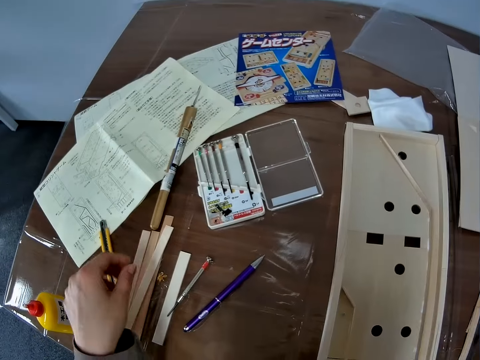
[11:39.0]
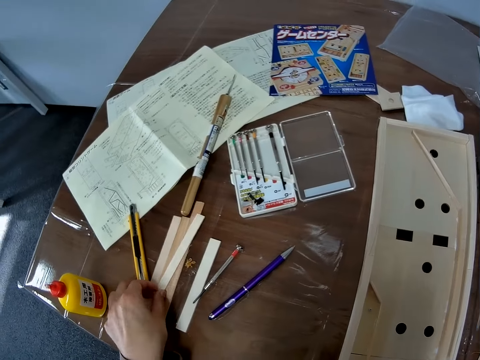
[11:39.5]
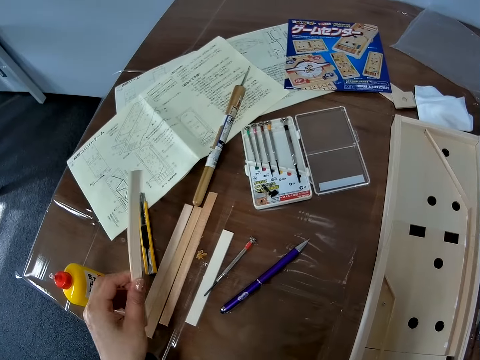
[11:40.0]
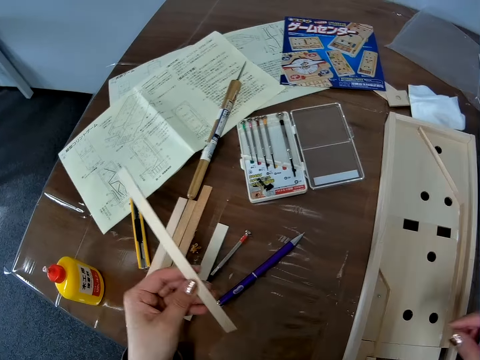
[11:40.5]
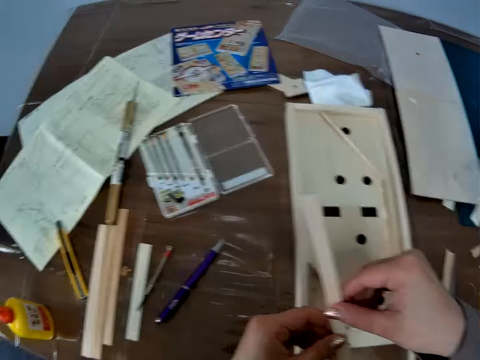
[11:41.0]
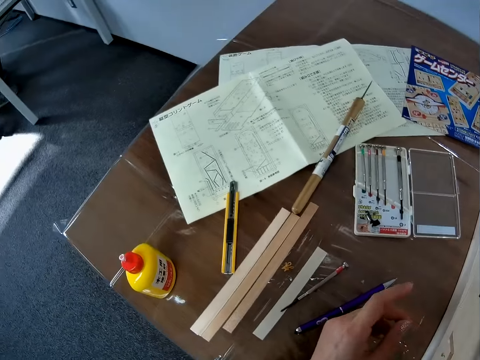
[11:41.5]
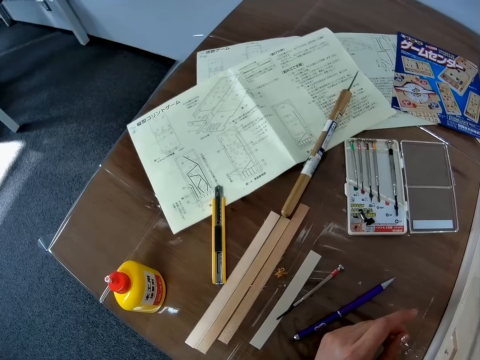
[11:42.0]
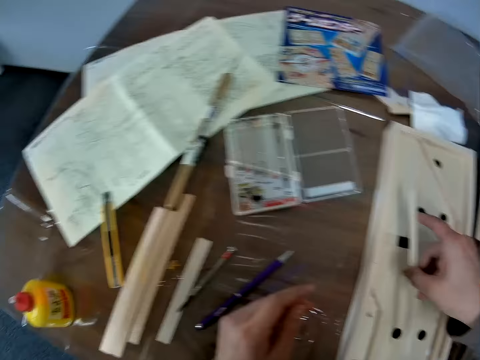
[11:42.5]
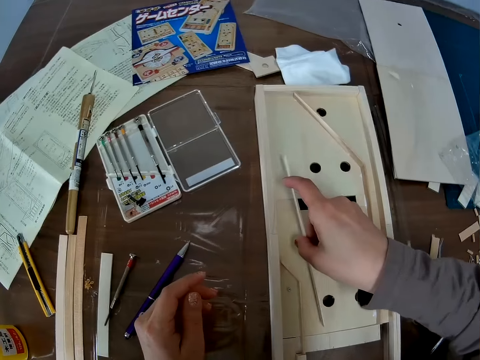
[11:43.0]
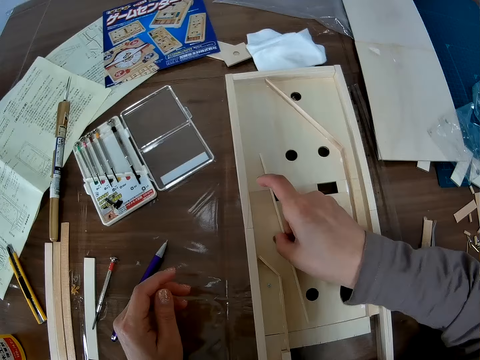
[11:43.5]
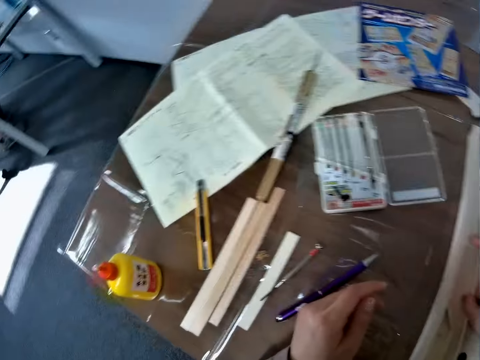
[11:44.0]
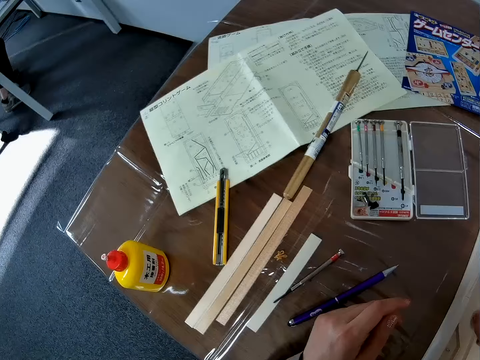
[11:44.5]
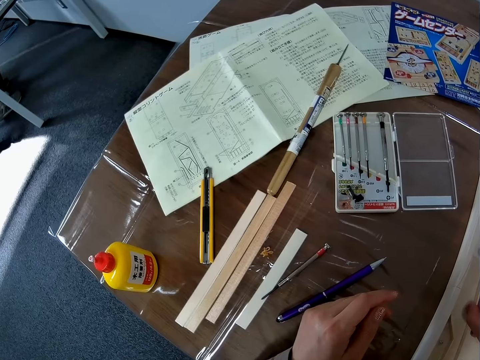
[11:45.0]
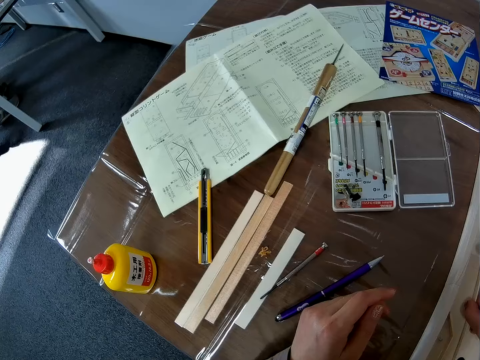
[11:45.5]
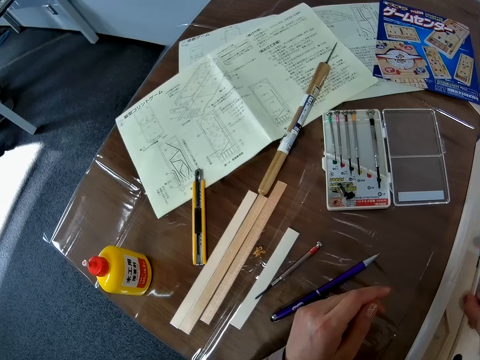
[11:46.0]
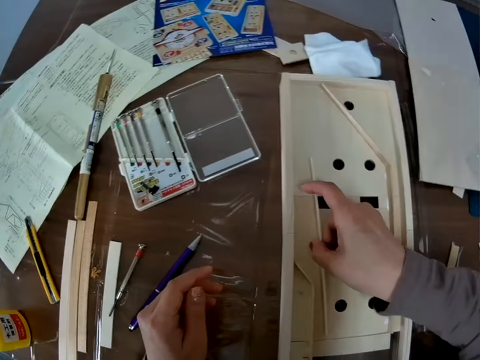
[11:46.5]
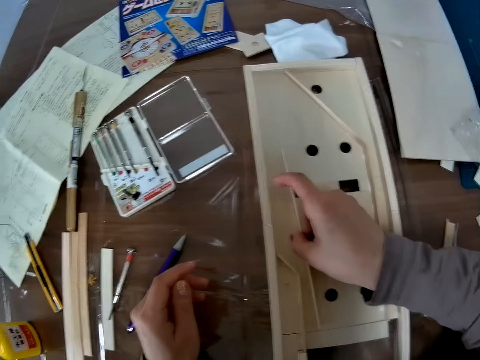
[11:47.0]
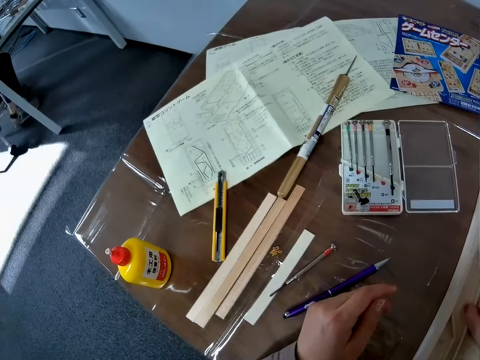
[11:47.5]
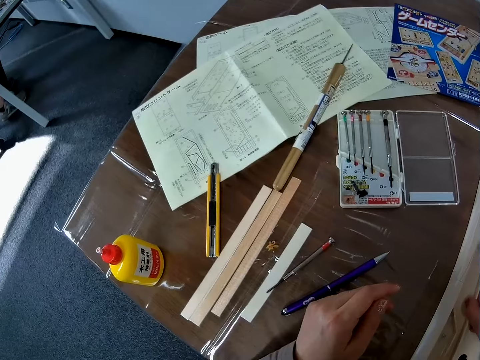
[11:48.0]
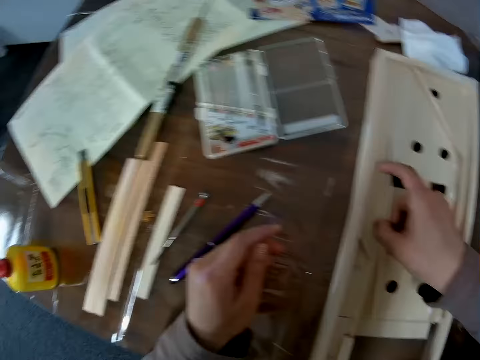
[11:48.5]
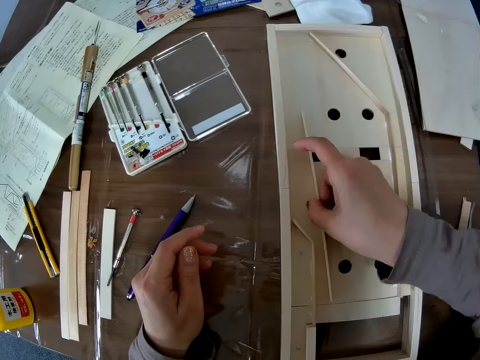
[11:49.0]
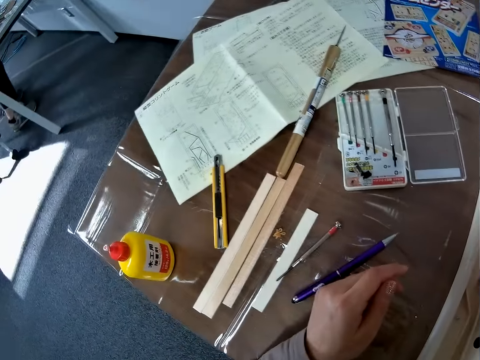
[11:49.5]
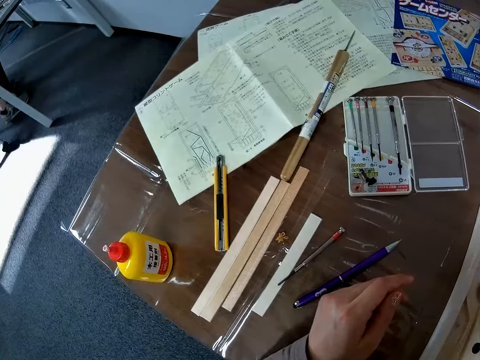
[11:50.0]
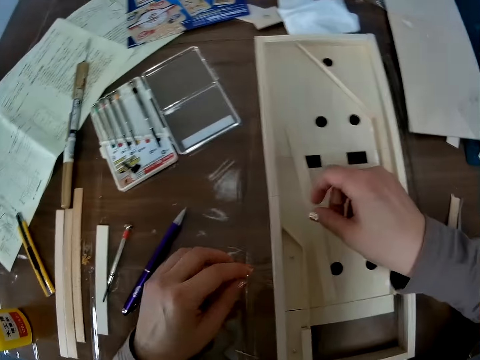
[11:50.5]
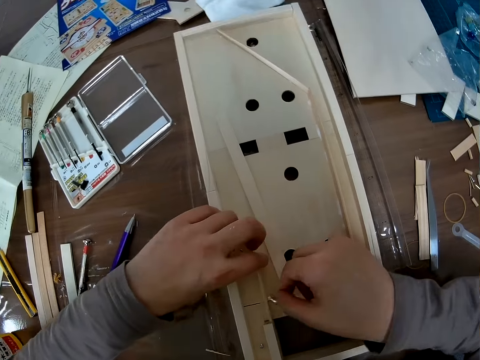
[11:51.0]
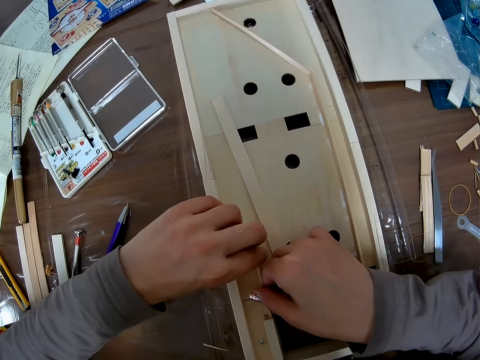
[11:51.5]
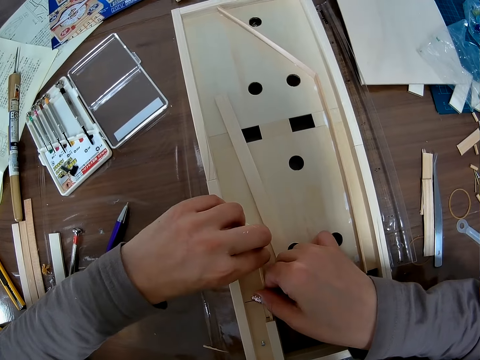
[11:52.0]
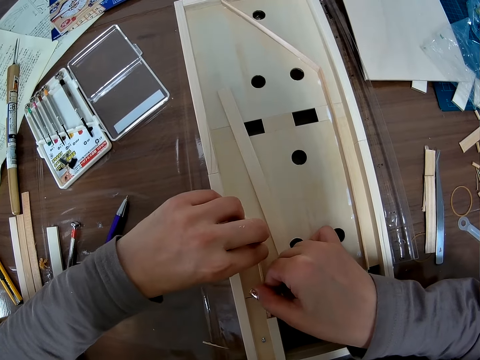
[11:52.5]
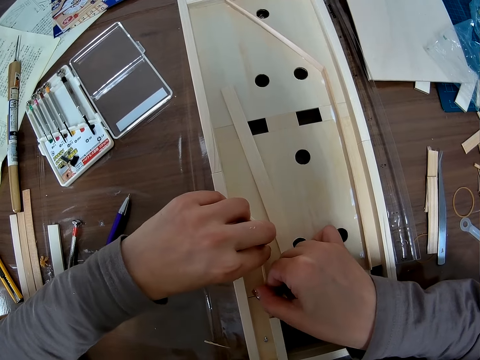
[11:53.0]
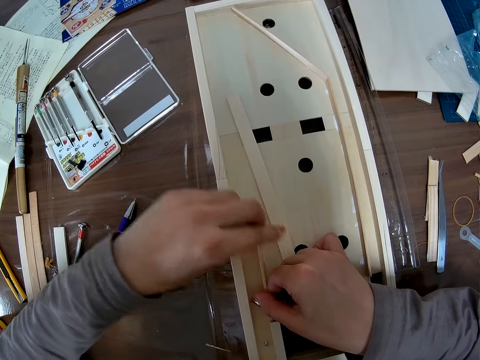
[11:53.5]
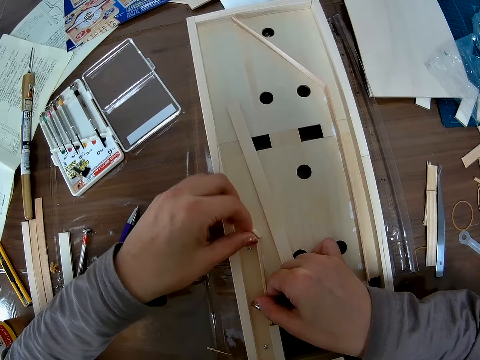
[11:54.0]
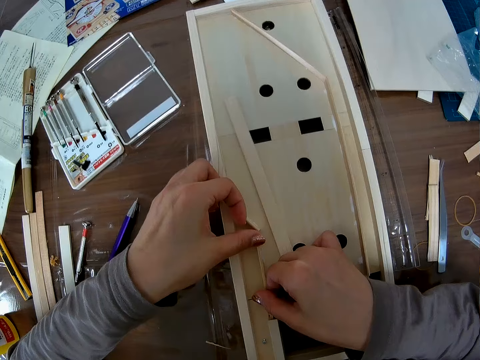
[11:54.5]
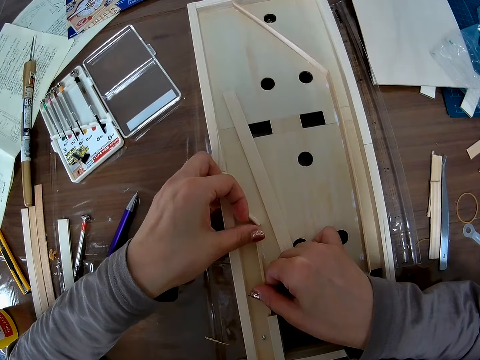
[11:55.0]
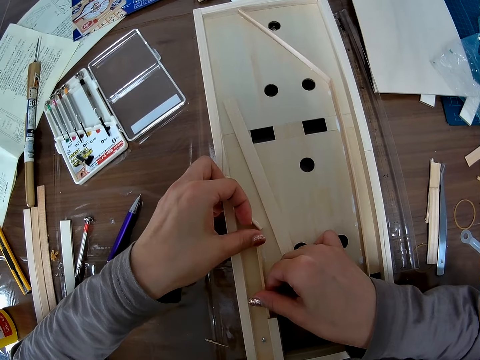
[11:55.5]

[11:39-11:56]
The camera wearer picks model wood from the table with the left hand. They shift the wood to the right hand. They fix the wood on the model structure. They fix another wood on the model with both hands. They adjust the piece of wood in the wooden craft.

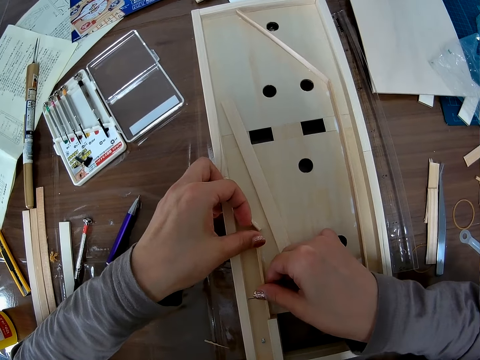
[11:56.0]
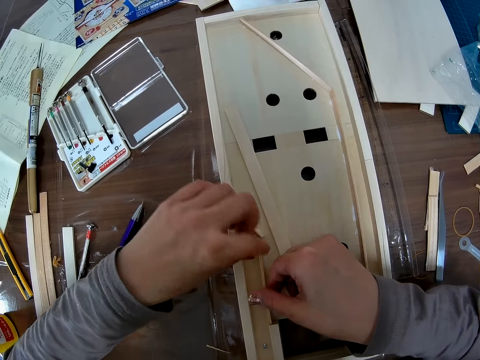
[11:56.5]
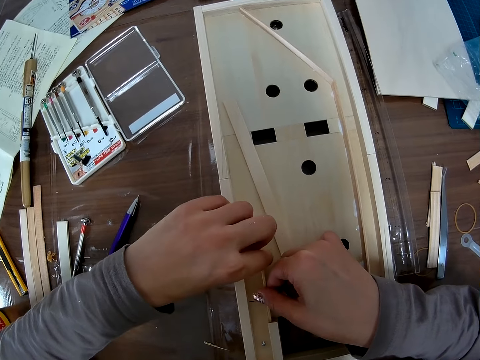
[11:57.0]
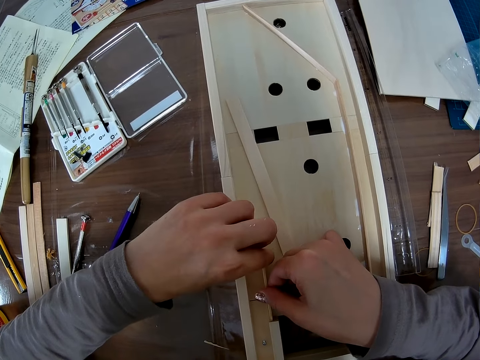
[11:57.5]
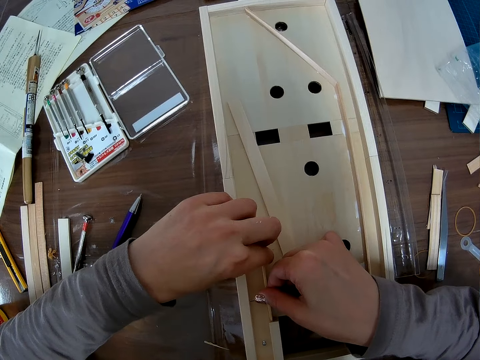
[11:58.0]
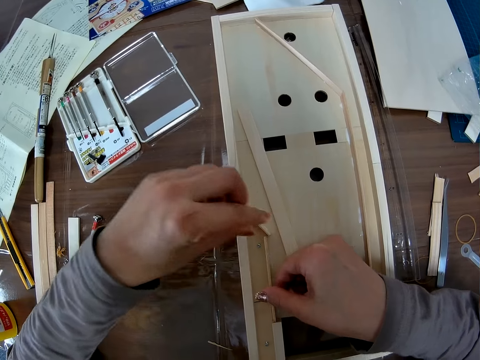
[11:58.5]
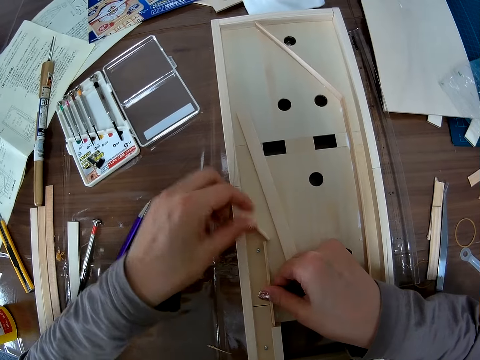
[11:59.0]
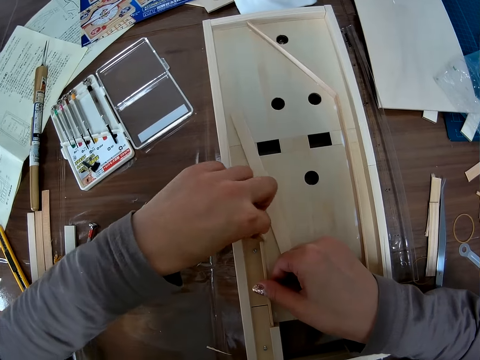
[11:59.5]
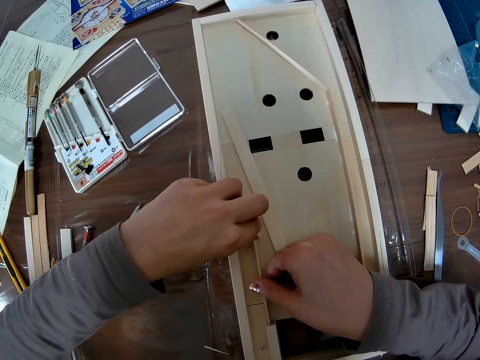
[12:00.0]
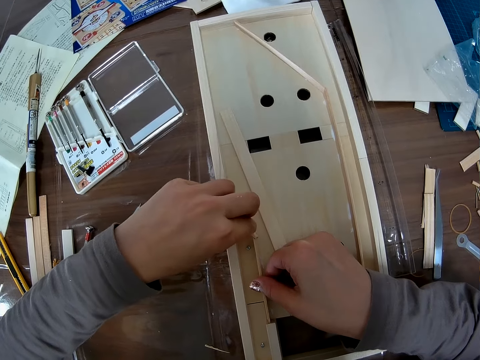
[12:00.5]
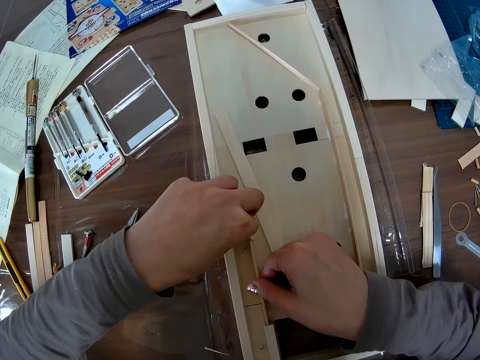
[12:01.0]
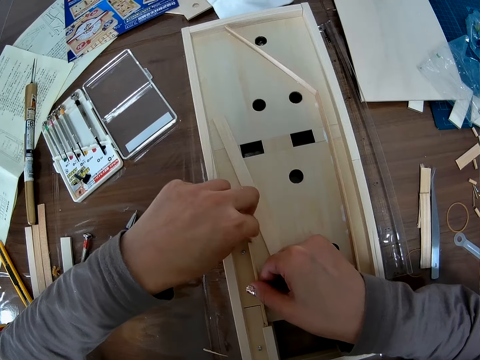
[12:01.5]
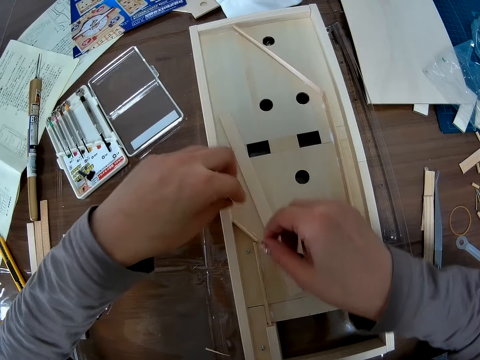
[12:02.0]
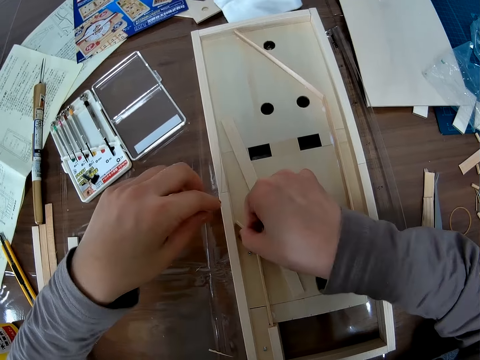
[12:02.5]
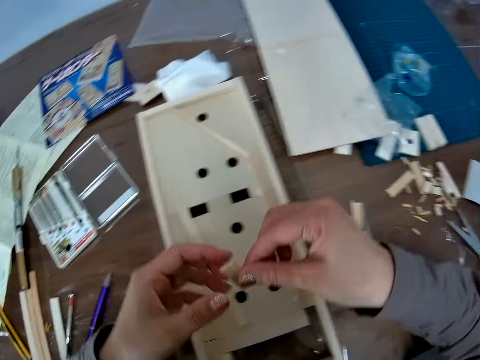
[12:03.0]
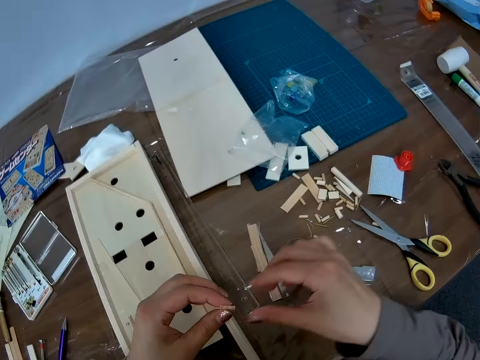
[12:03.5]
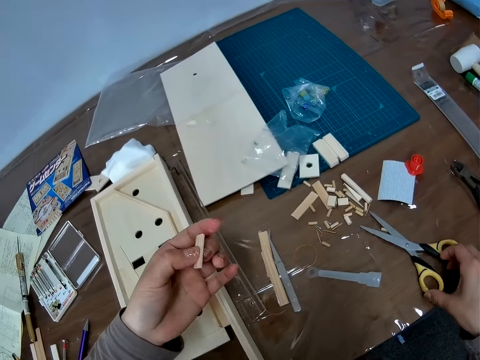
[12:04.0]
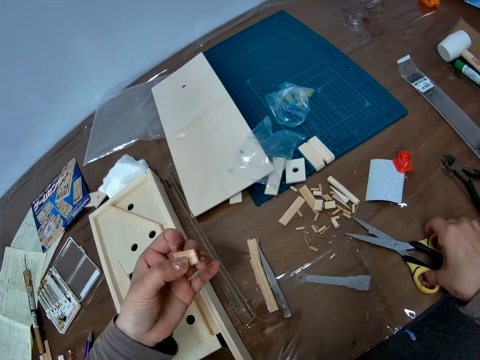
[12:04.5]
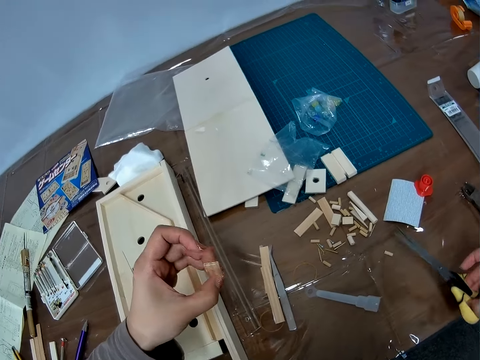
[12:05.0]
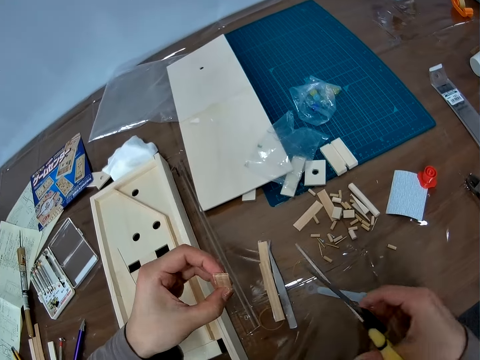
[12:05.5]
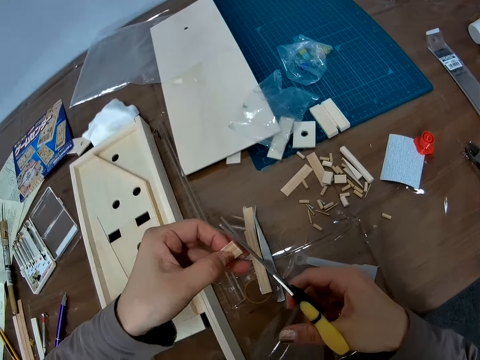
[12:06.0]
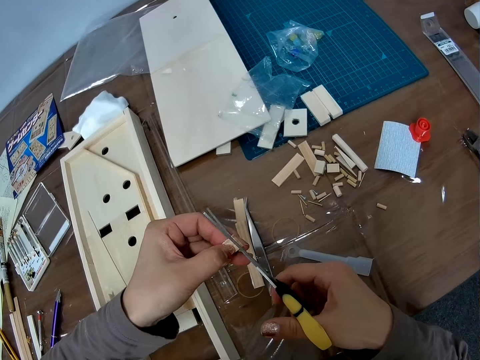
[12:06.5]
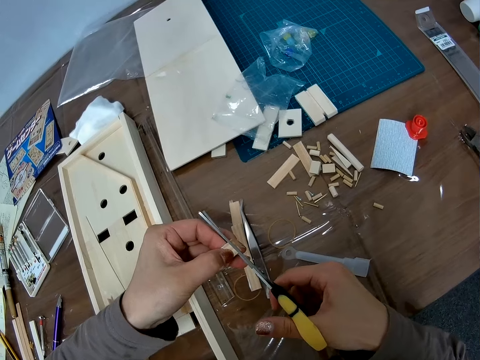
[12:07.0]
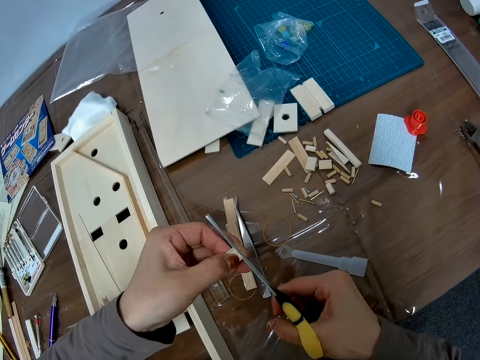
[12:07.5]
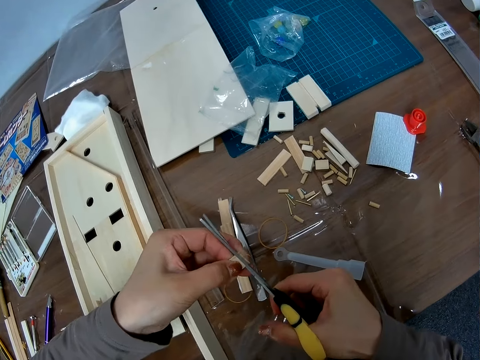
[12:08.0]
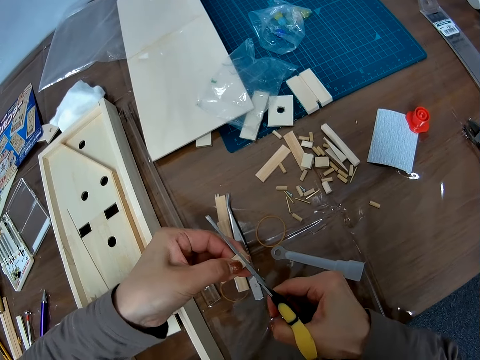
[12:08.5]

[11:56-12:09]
The camera wearer lifts model wood from the model with the right hand. They shift the wood from the right to the left hand. They pick scissors from the table with the right hand. They cut the edge of the wood with the scissors in the right hand.
